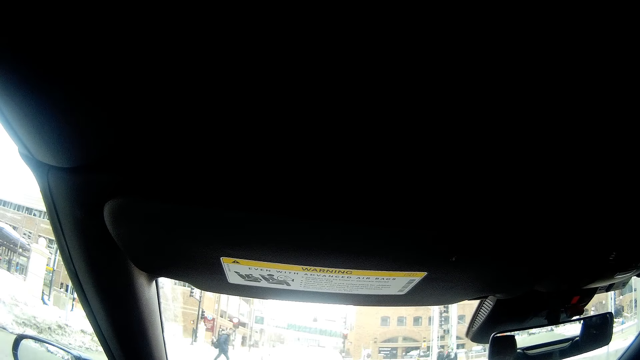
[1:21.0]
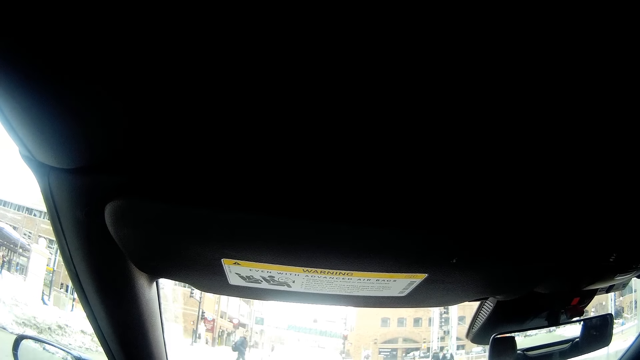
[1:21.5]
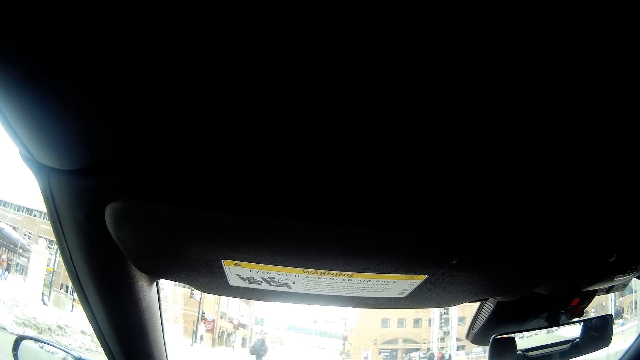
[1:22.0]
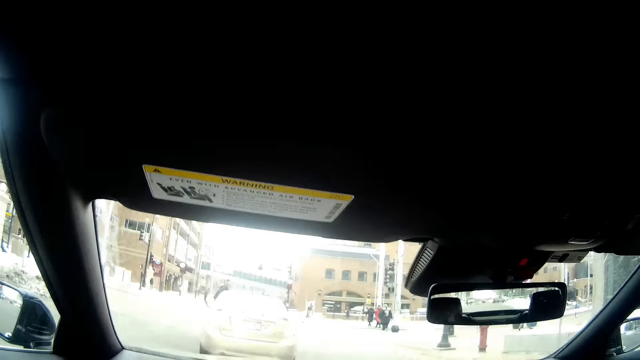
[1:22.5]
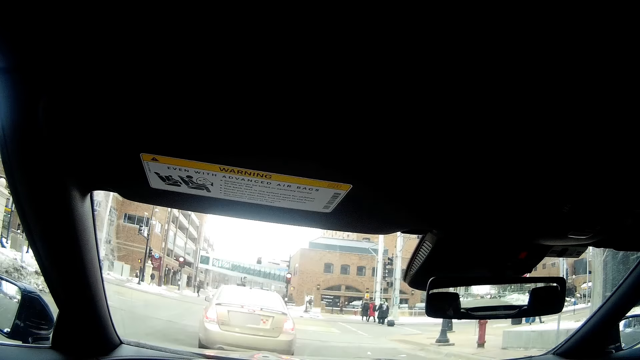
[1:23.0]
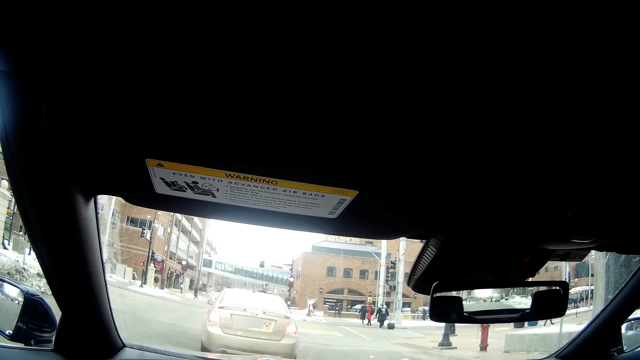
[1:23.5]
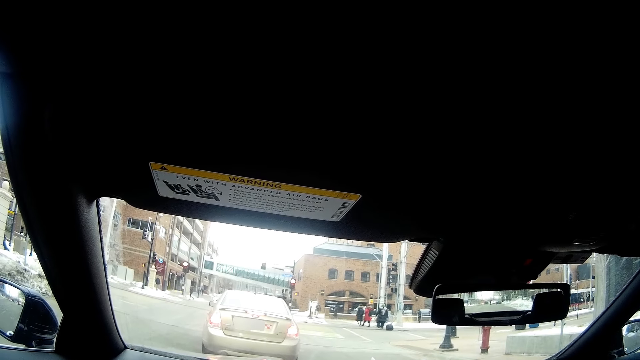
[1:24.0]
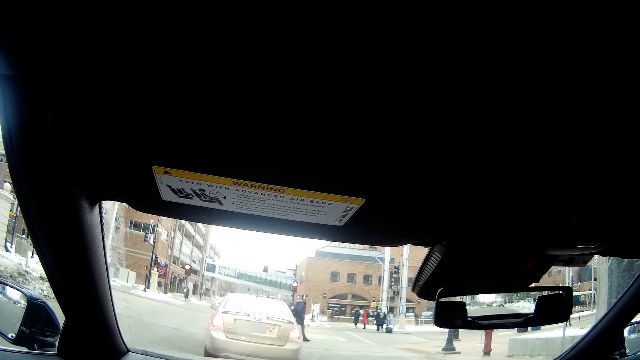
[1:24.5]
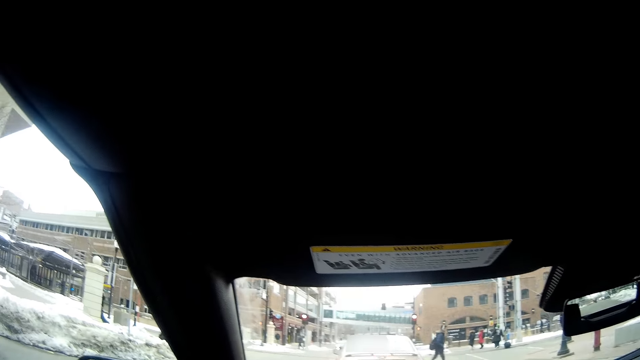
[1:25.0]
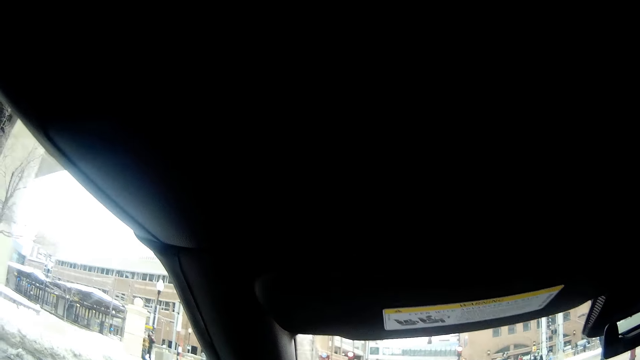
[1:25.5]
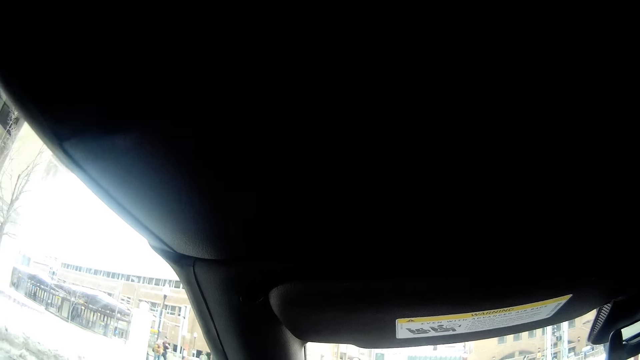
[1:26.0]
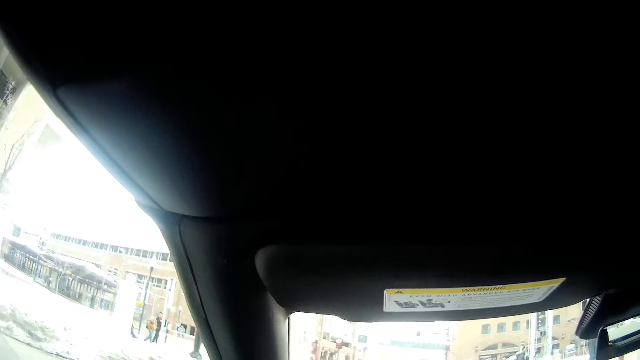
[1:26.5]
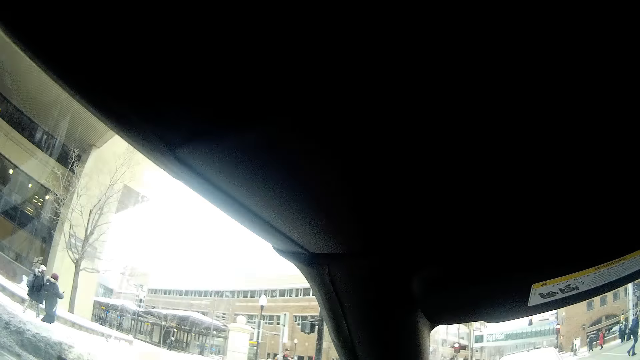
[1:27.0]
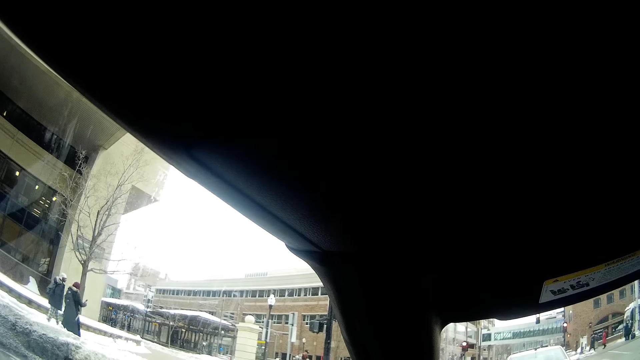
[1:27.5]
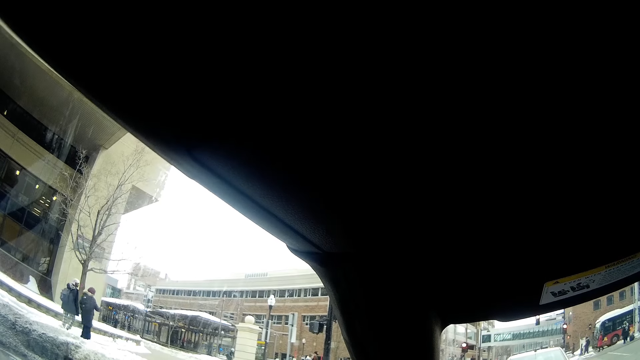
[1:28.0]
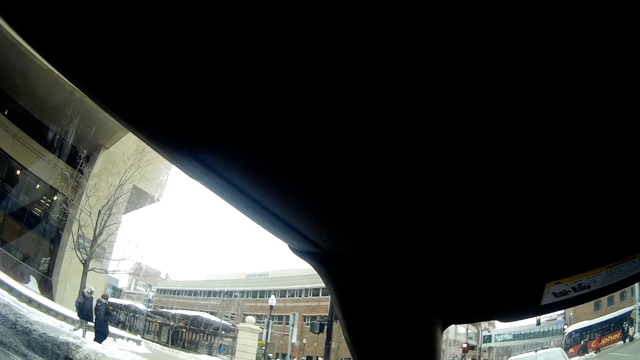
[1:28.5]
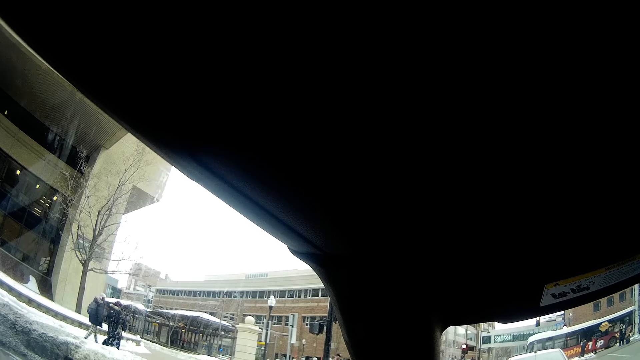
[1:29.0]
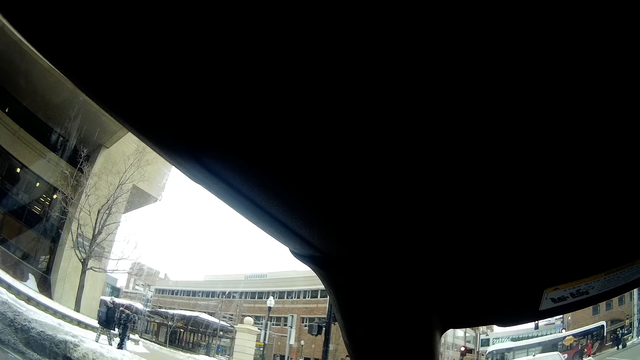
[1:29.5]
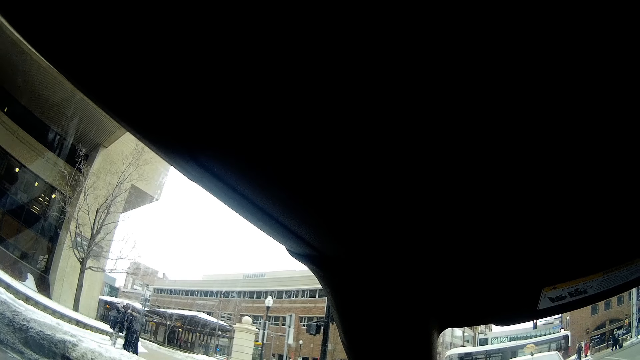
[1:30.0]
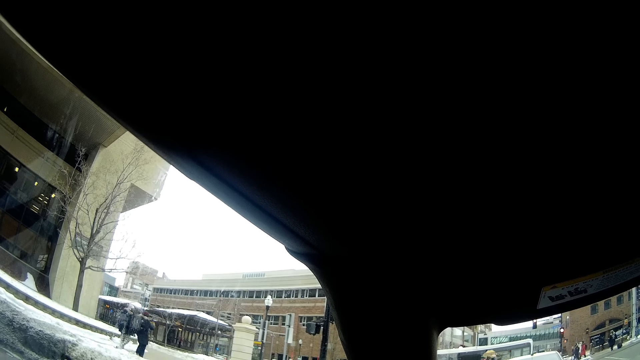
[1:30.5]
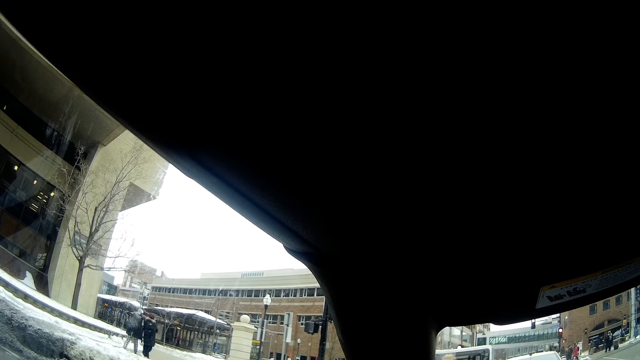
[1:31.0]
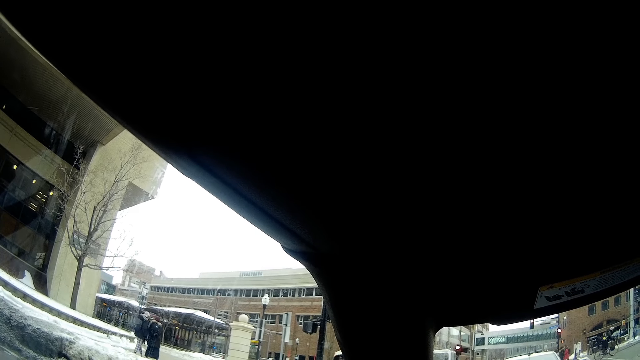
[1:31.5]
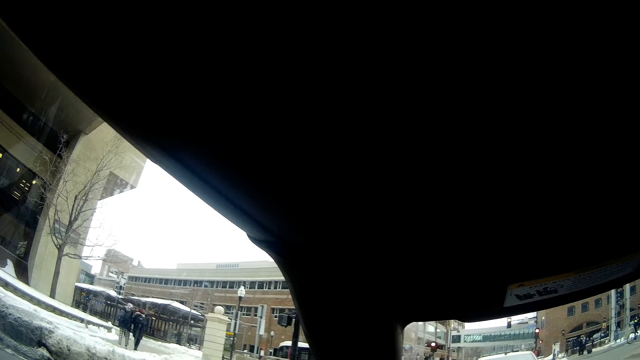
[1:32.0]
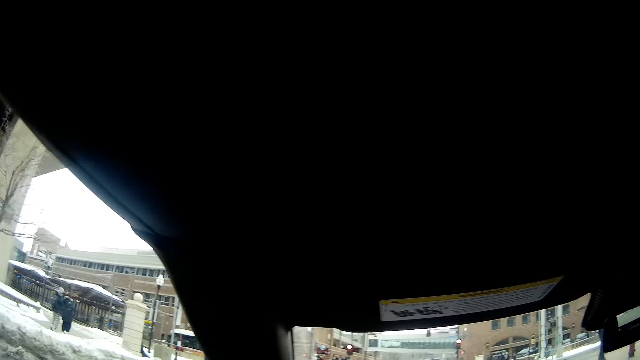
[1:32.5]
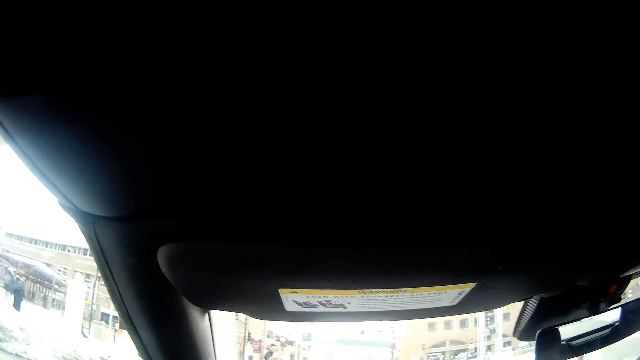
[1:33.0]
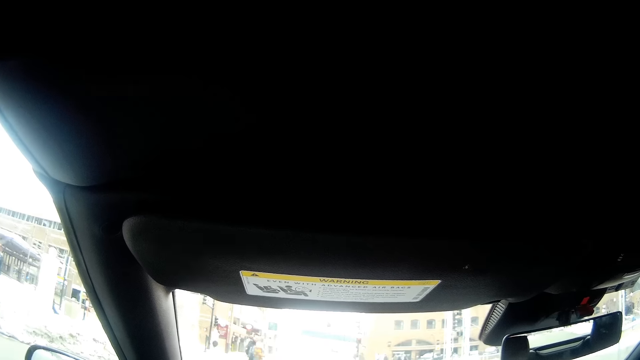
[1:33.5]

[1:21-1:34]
The camera wearer stops the car. They look at a person.

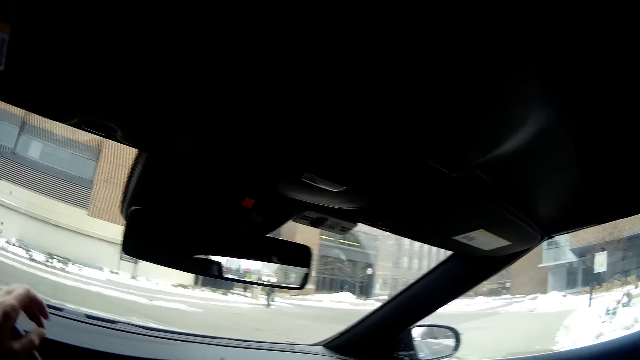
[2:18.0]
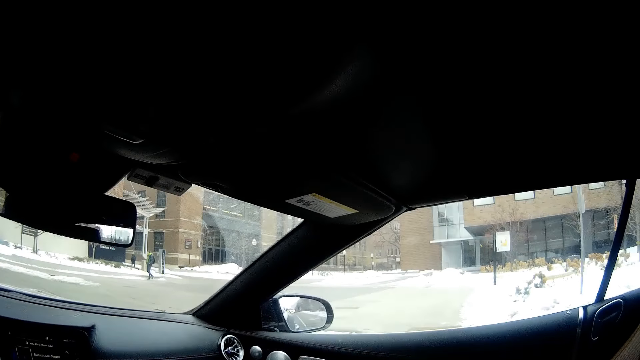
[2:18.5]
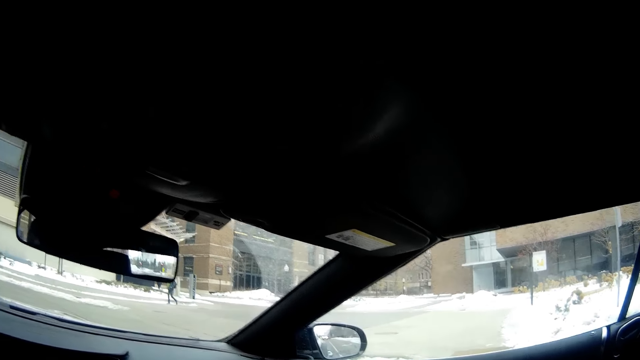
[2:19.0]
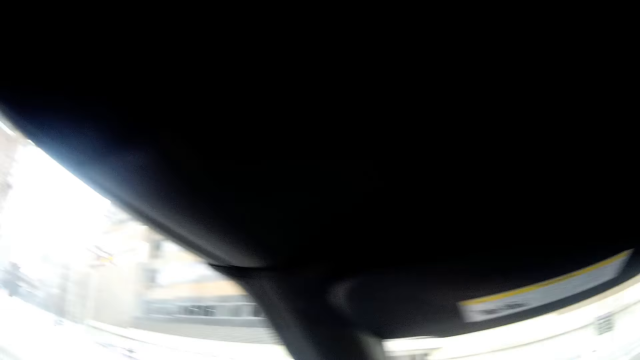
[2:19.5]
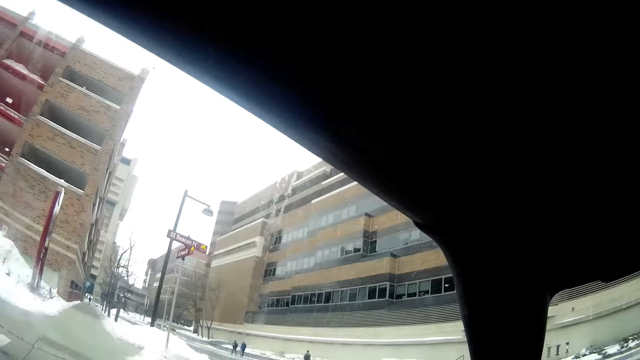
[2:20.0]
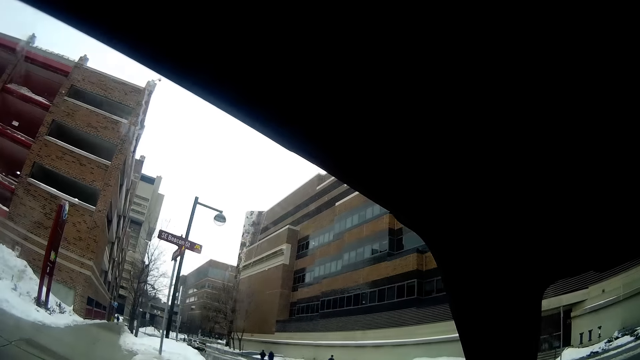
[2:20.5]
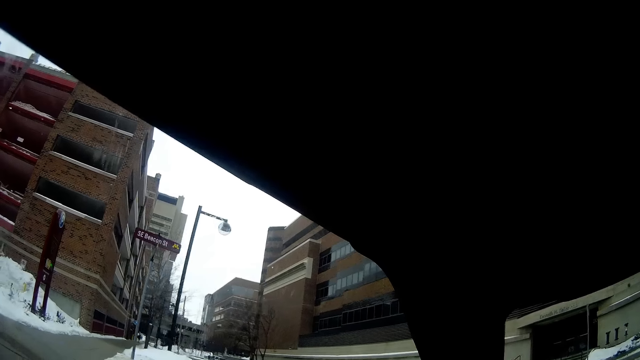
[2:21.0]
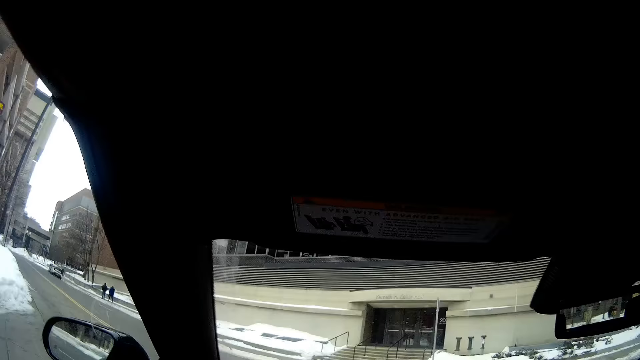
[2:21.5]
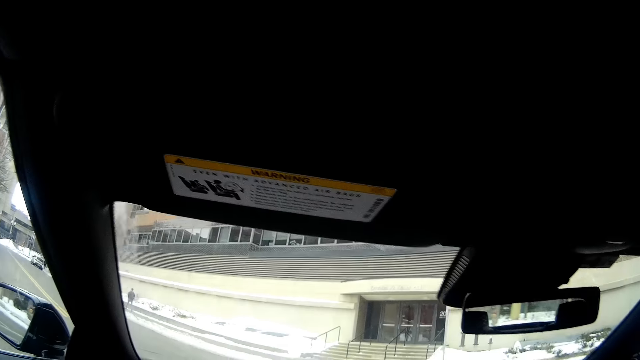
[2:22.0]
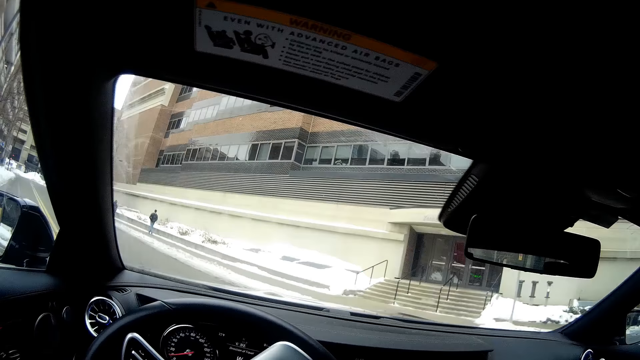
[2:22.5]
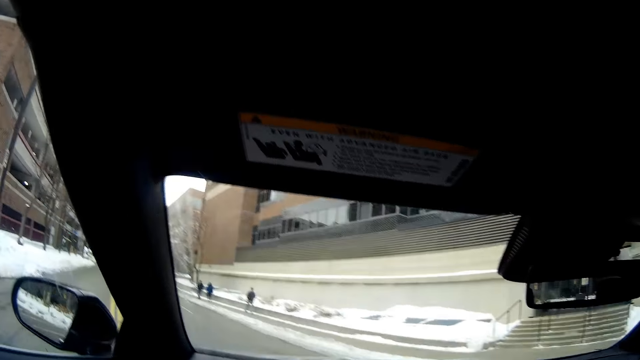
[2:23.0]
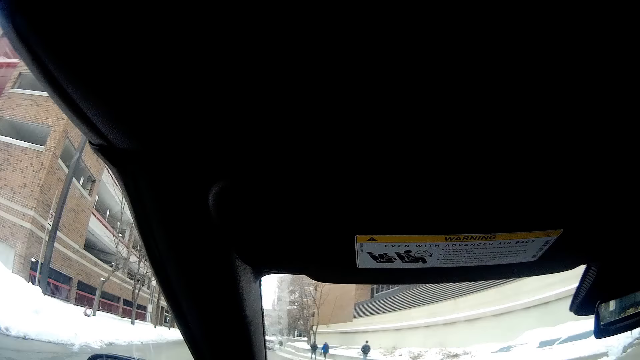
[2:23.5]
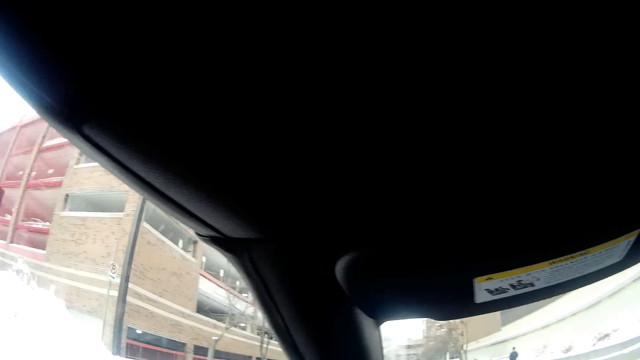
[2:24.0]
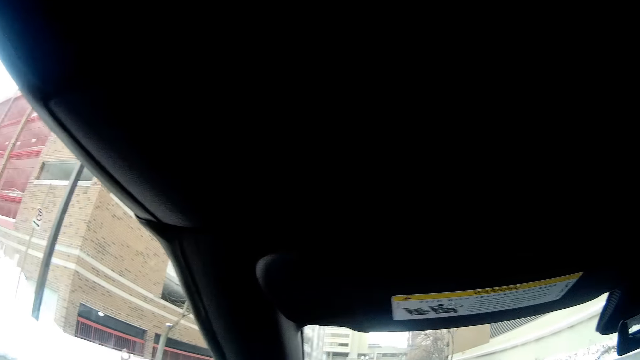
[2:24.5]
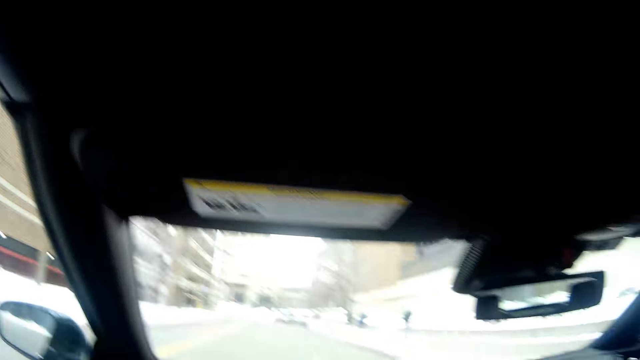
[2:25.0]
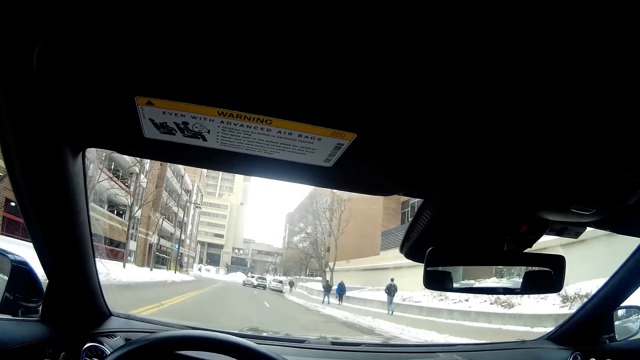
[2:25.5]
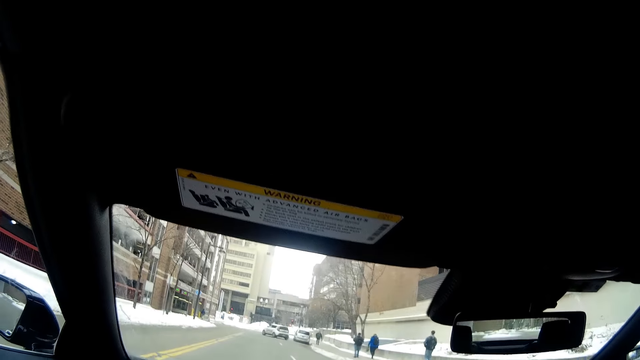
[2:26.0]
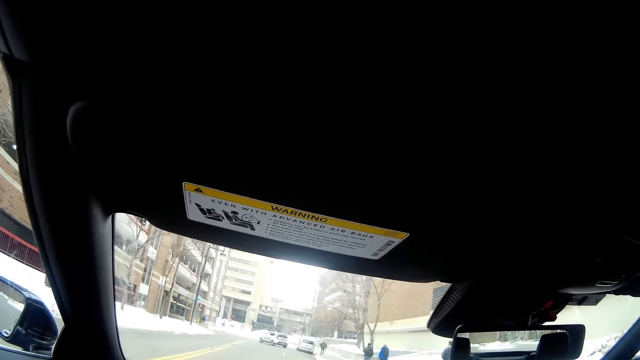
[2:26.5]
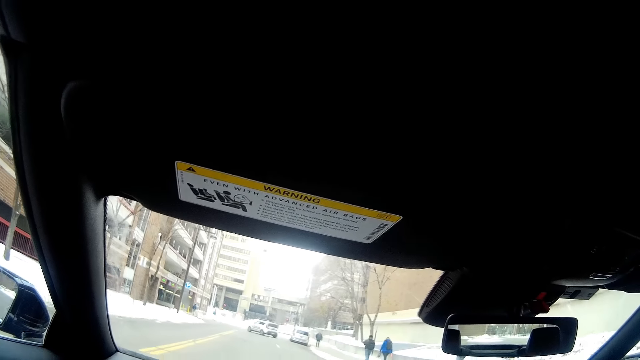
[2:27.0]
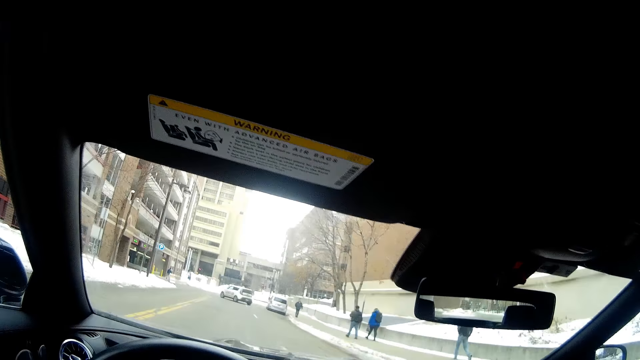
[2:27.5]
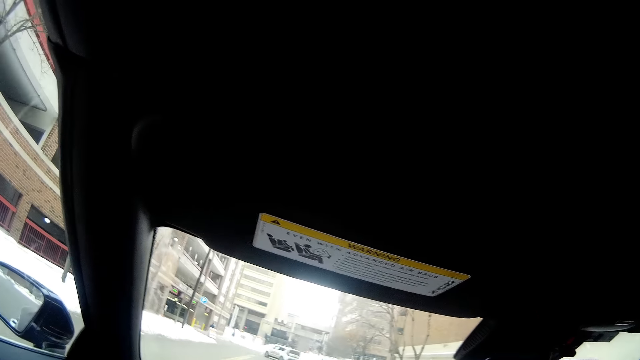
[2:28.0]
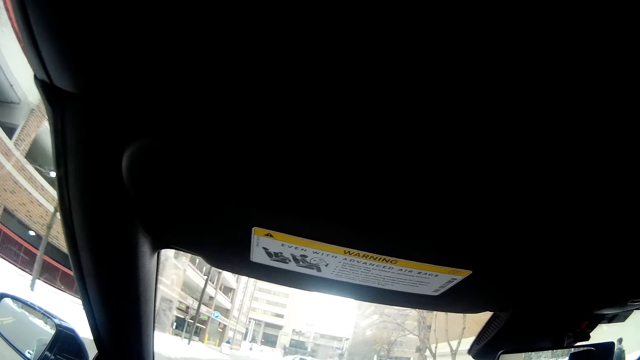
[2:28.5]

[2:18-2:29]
The camera wearer turns to a road on his left side.
